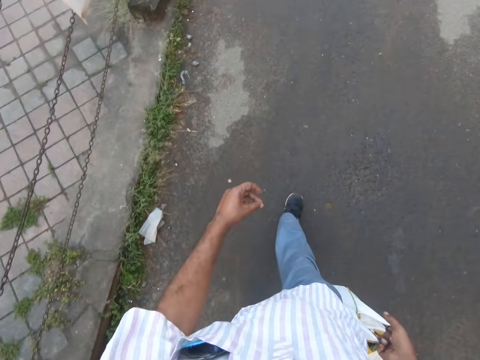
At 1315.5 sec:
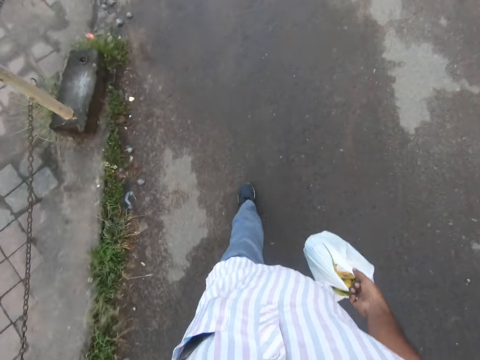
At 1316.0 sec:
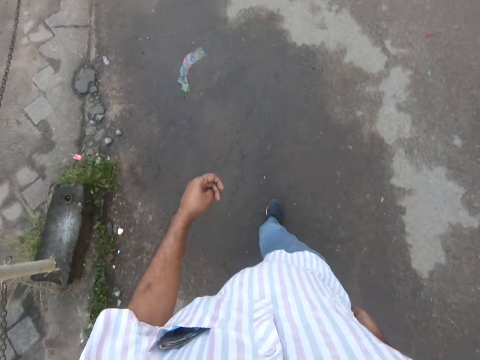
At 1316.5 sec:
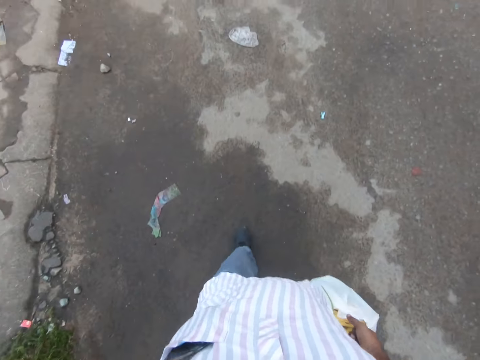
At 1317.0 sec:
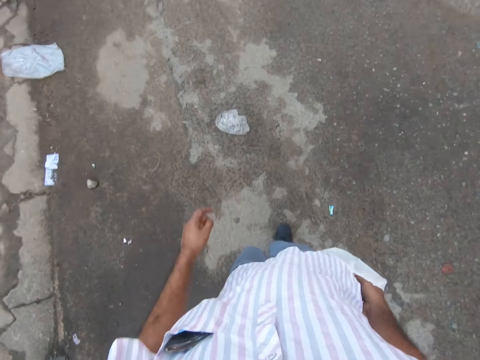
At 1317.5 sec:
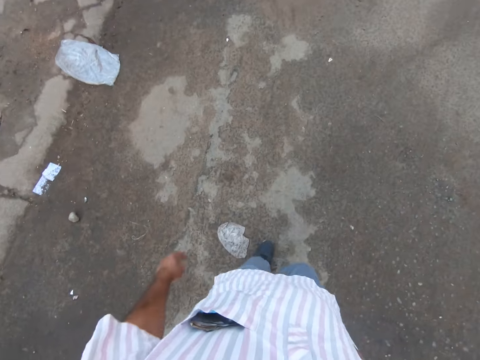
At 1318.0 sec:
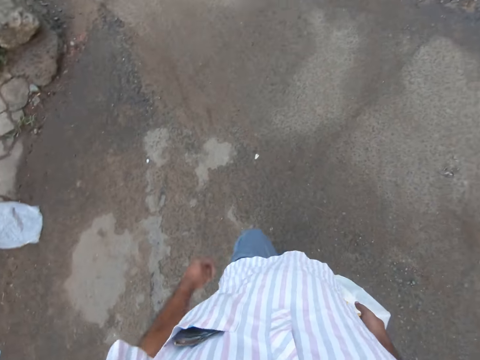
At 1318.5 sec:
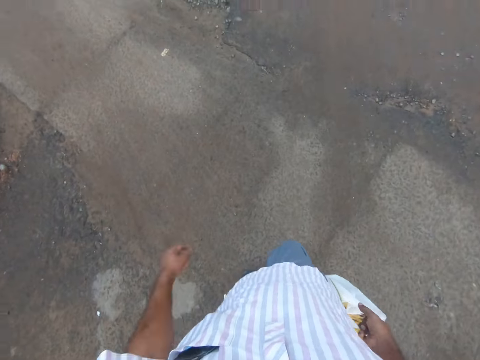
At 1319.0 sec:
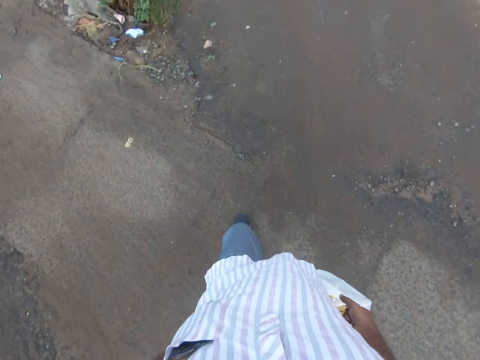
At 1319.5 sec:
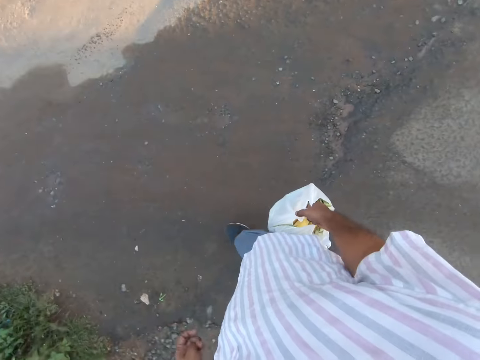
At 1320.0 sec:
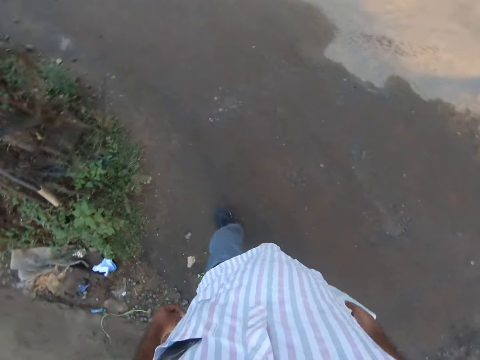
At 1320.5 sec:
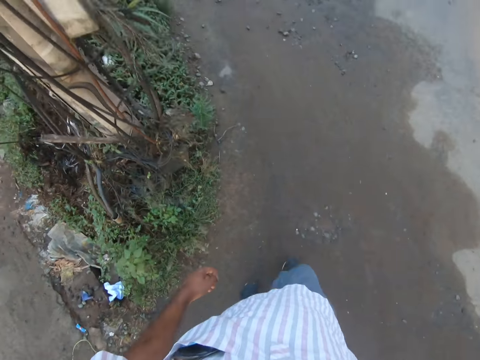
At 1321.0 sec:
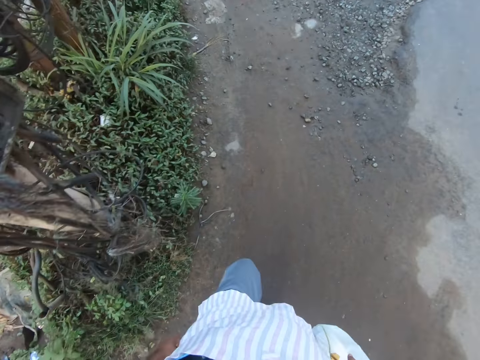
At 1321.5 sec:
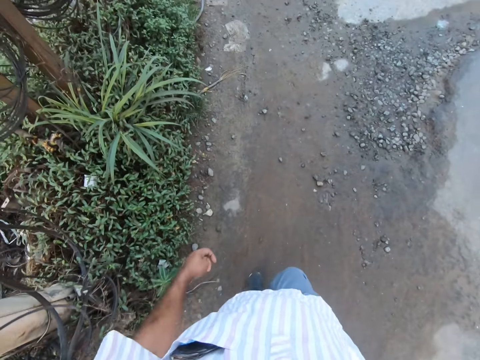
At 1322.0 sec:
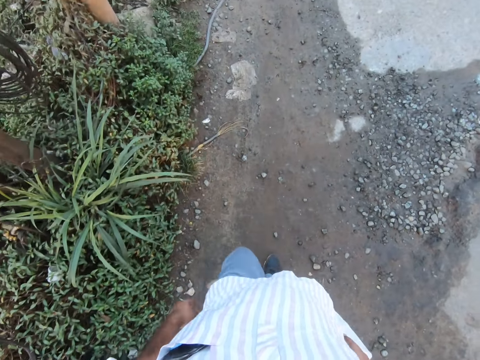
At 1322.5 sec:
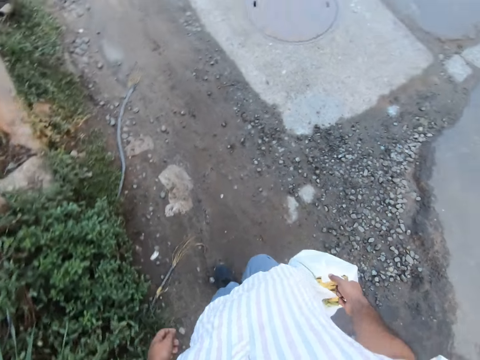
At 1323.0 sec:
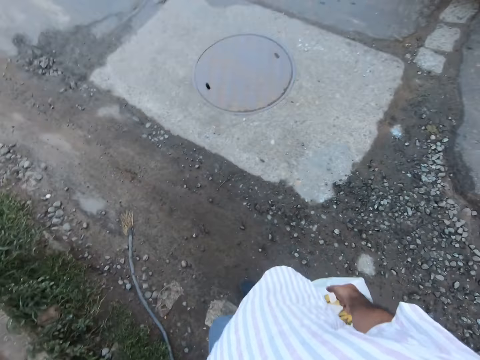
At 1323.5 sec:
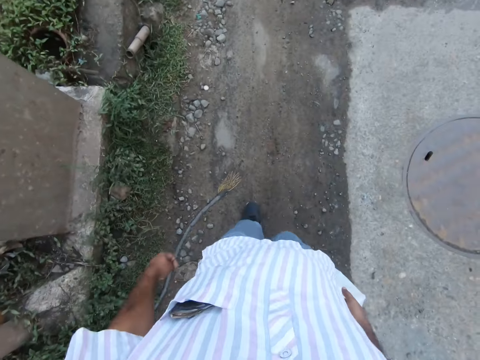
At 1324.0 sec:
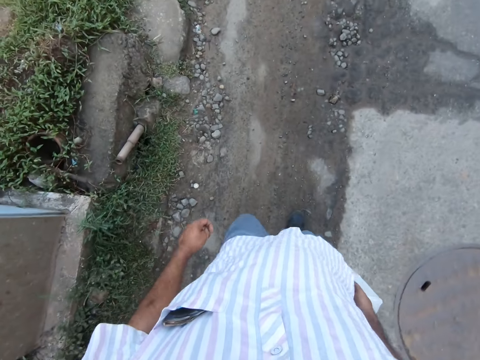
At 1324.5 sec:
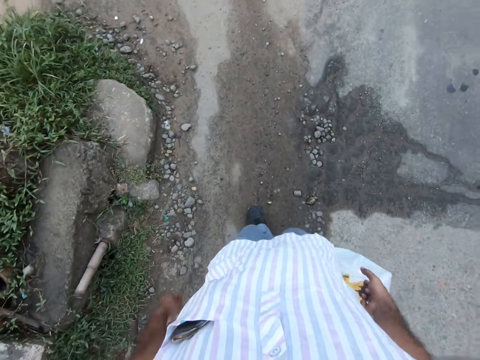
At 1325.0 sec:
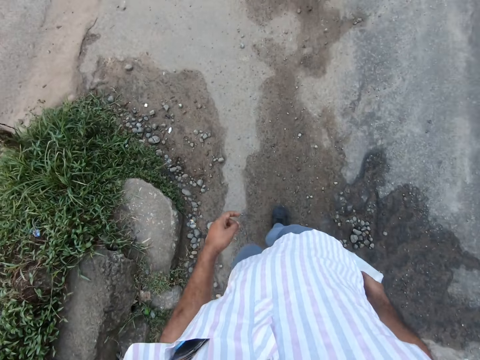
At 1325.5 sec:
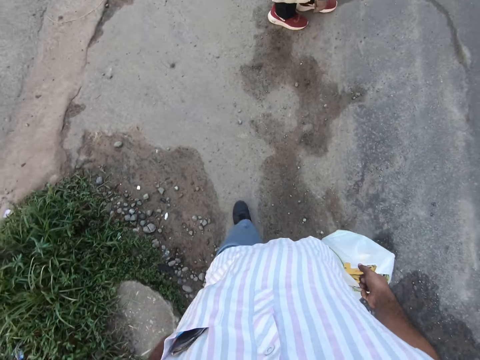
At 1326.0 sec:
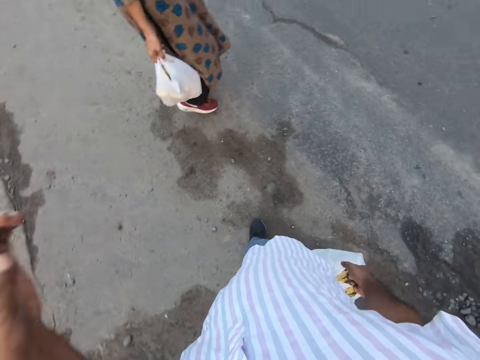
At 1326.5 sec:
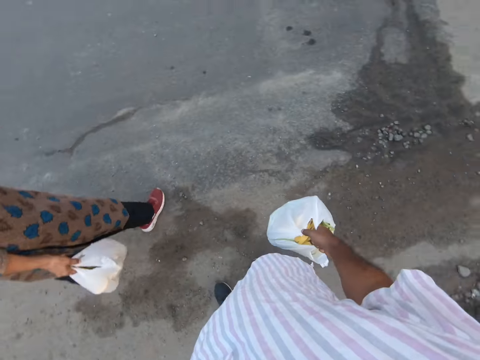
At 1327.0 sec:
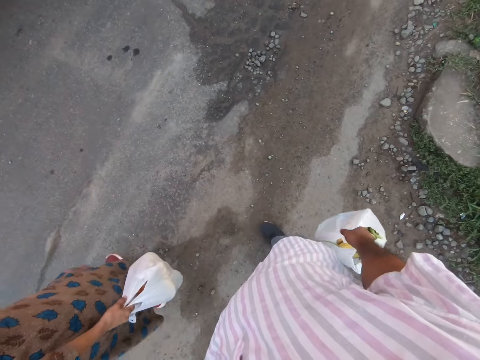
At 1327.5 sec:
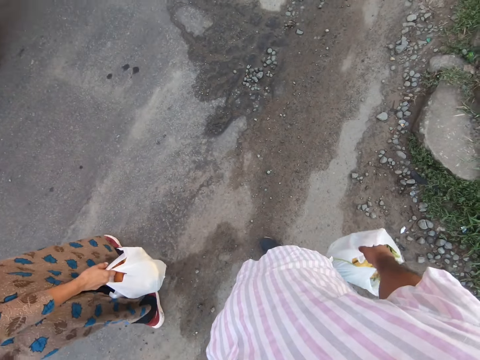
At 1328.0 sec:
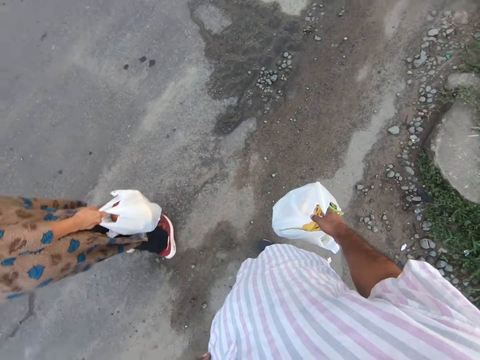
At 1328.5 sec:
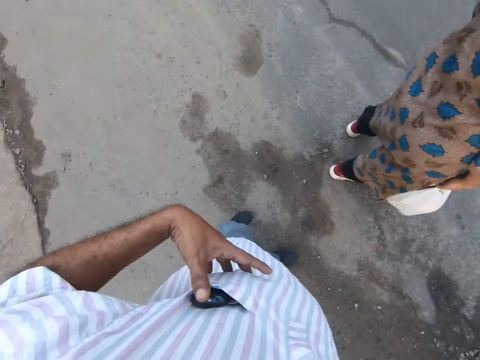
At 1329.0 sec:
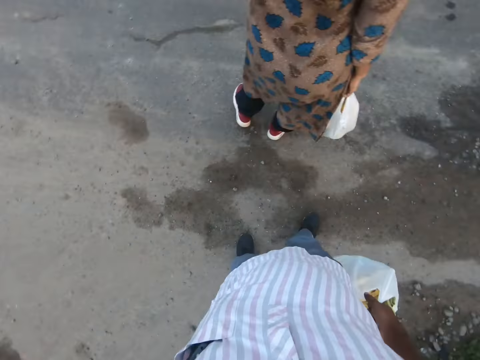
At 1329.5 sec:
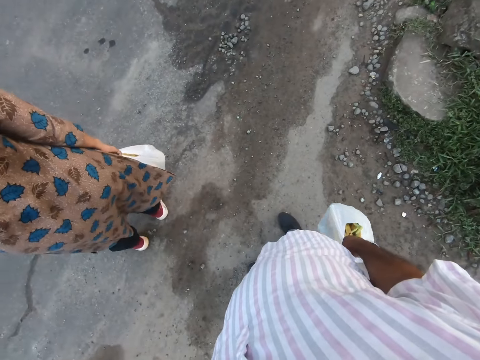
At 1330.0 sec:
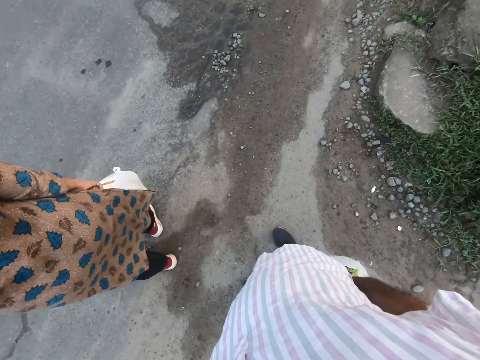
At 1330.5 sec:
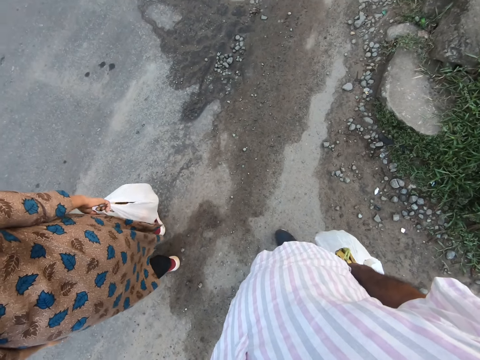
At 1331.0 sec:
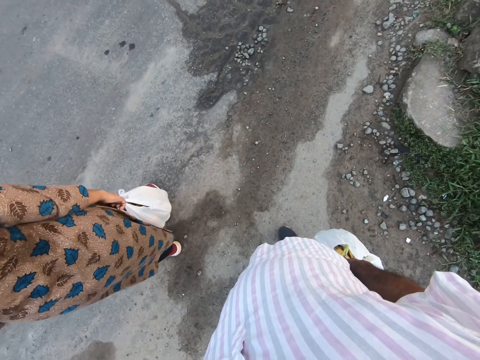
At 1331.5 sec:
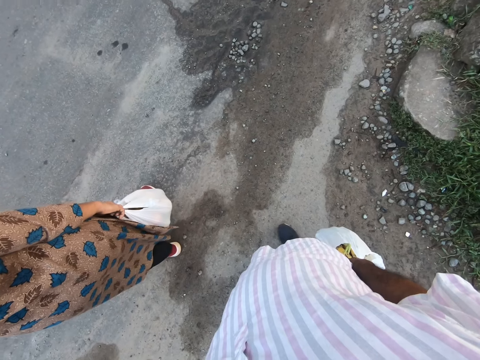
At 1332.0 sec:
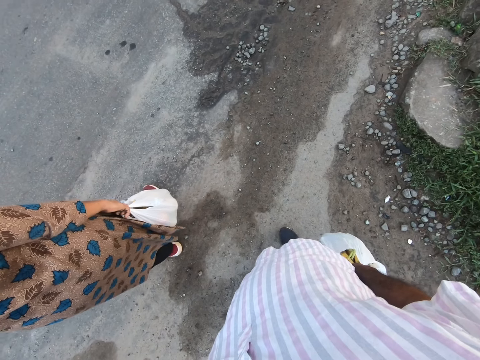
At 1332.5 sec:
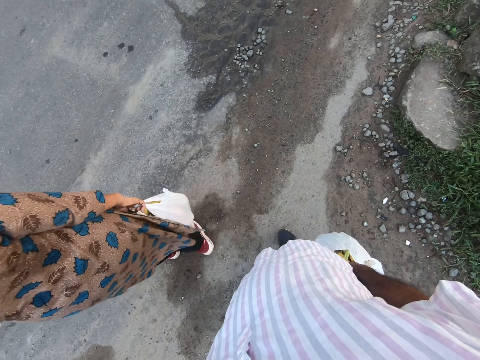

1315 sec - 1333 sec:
The camera wearer looks around the road. He walks along the road. A woman stands at the side of the road. The camera wearer stands at the side of the road. He stops walking. He touches his breast pocket with his left hand. He looks around the road. He lowers his left hand.

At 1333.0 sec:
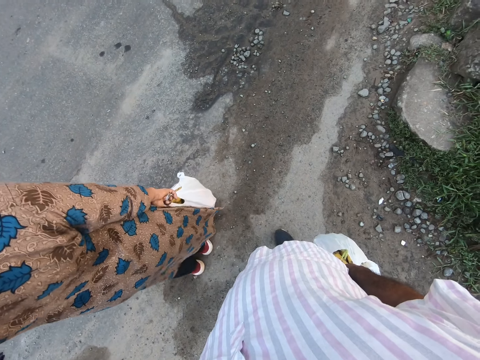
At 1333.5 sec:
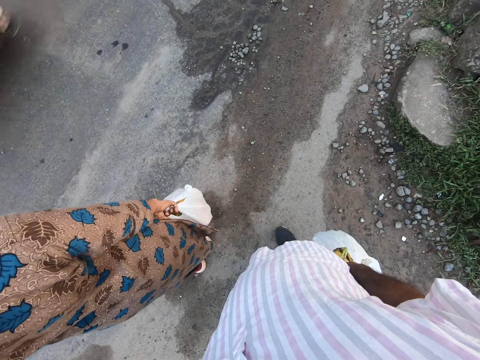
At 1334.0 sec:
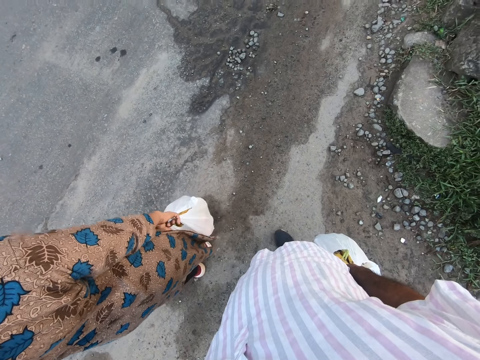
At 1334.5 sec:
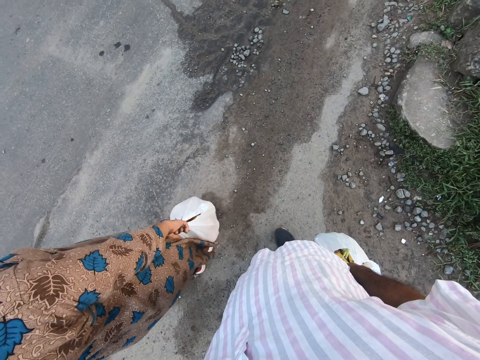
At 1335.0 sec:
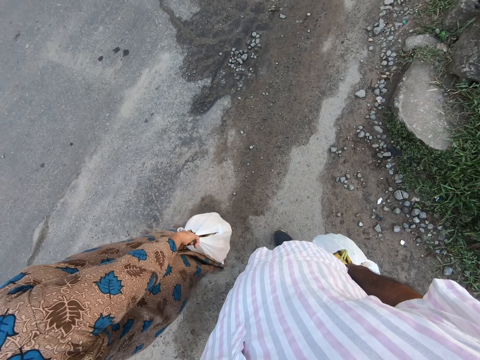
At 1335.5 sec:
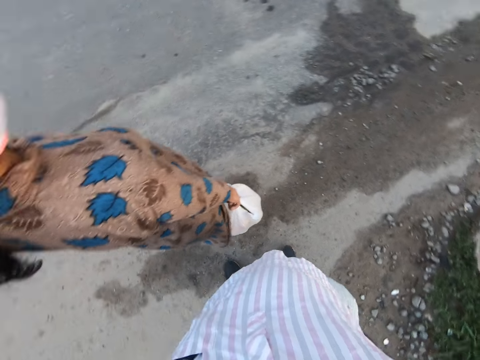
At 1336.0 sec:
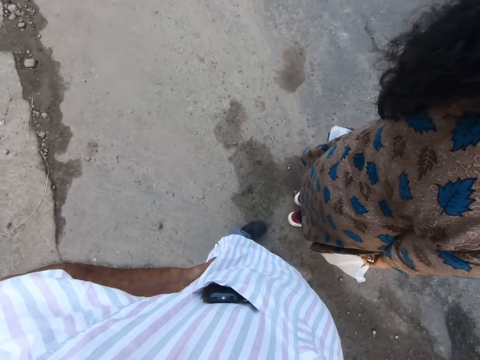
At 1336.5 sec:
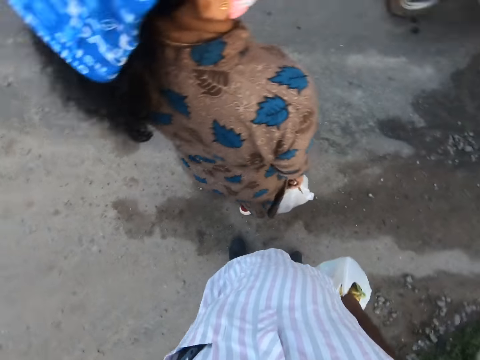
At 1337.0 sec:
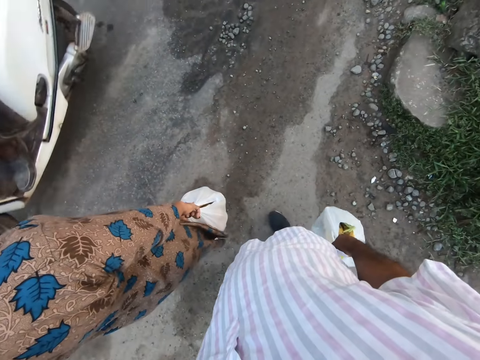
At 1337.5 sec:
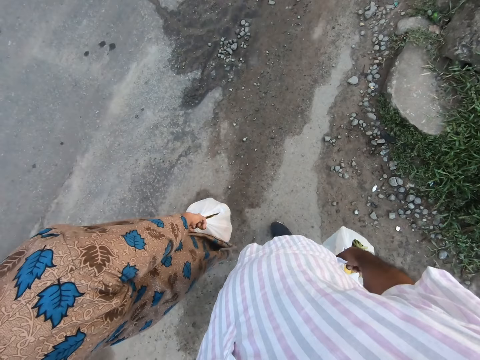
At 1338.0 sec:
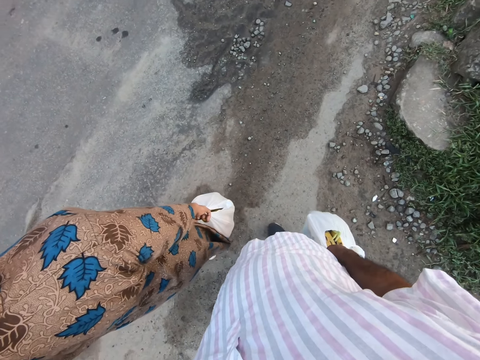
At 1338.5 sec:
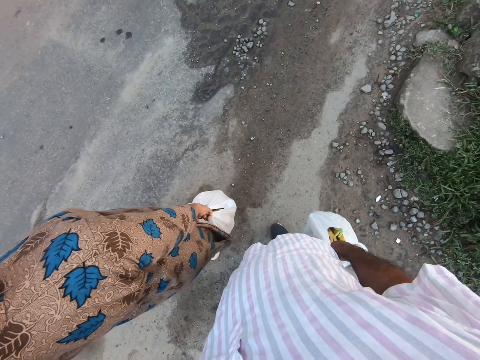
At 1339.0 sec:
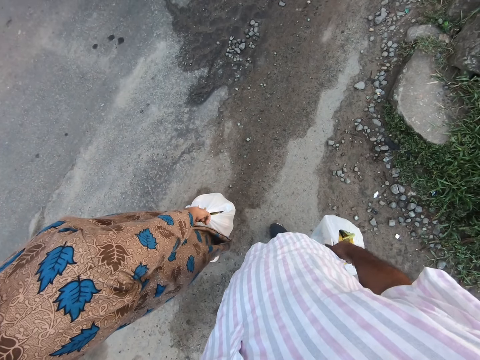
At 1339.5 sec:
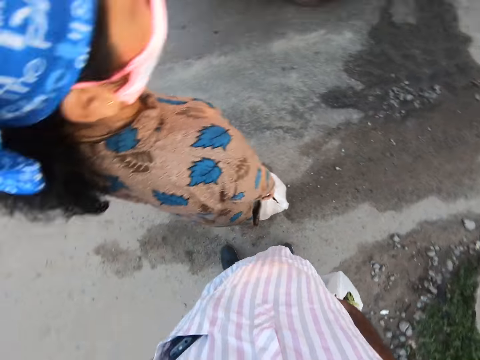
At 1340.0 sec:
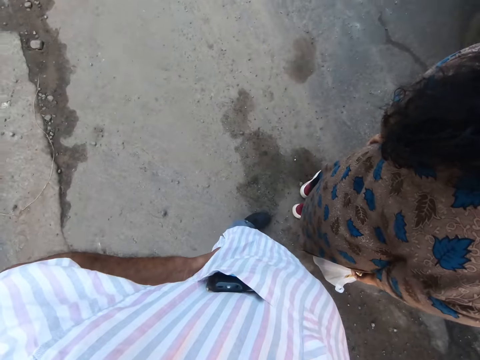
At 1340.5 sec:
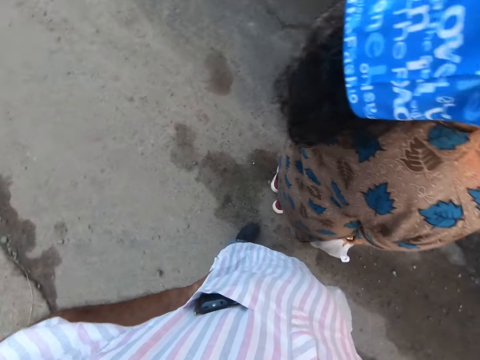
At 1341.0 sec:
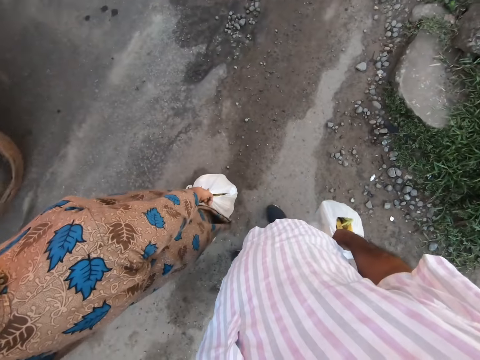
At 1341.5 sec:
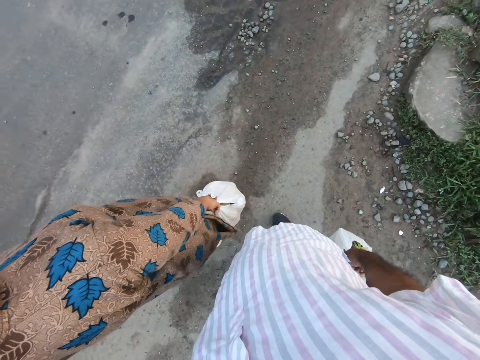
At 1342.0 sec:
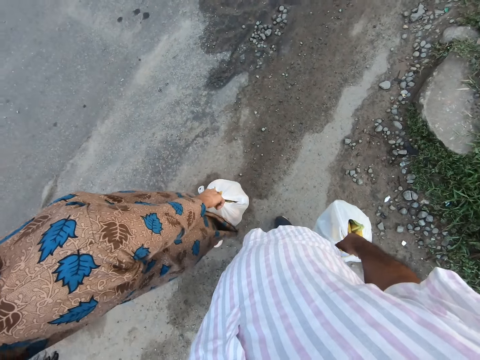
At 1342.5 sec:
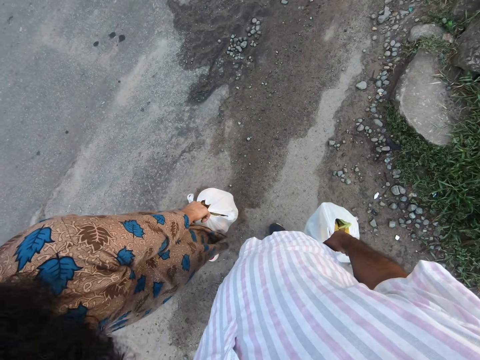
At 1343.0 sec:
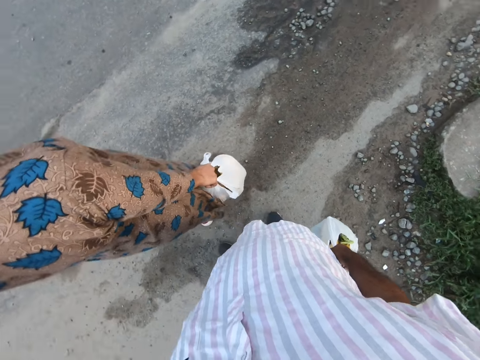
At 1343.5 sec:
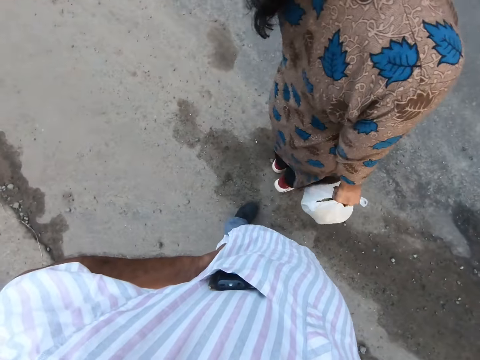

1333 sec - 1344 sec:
A white scooter rides by the camera wearer. A truck drives by the camera wearer.
